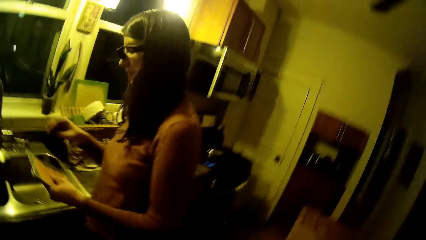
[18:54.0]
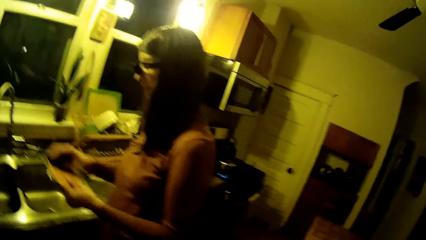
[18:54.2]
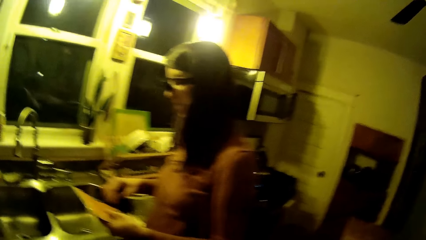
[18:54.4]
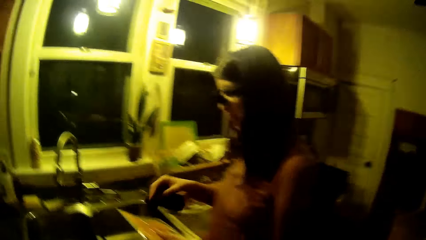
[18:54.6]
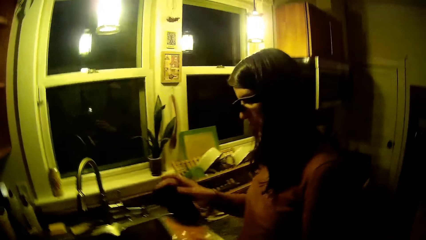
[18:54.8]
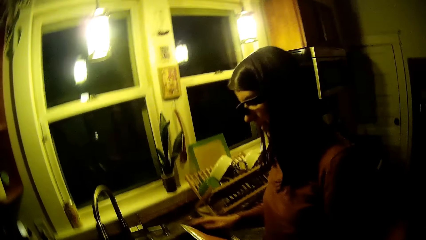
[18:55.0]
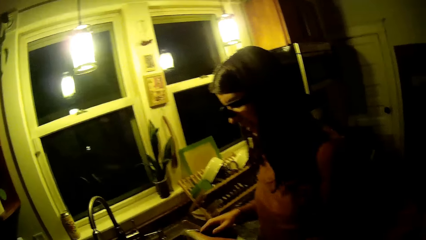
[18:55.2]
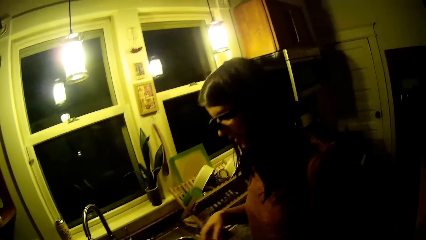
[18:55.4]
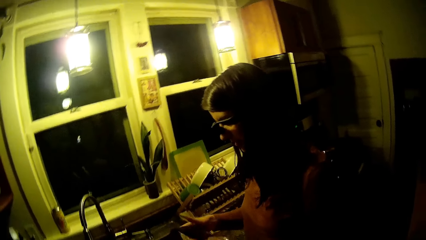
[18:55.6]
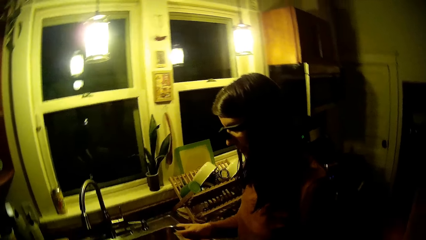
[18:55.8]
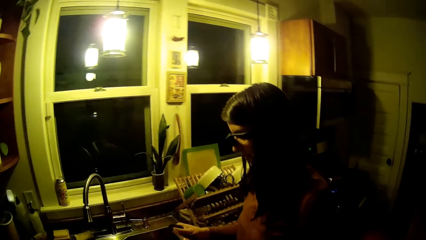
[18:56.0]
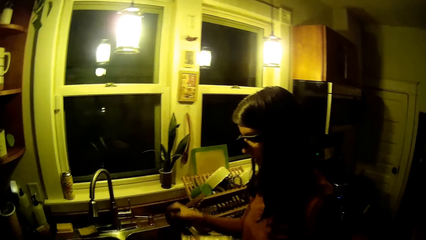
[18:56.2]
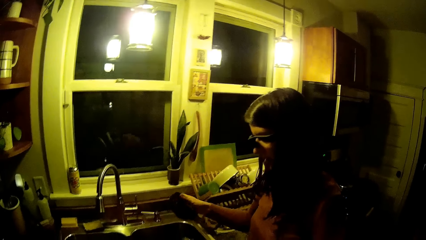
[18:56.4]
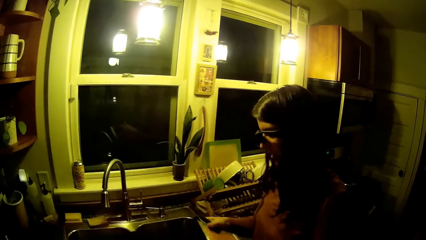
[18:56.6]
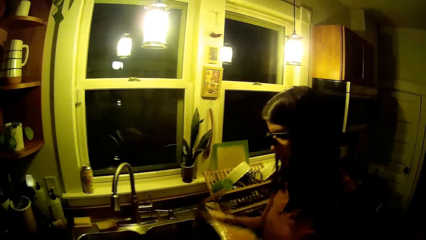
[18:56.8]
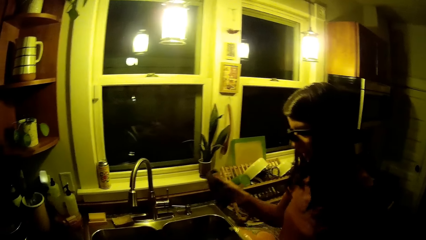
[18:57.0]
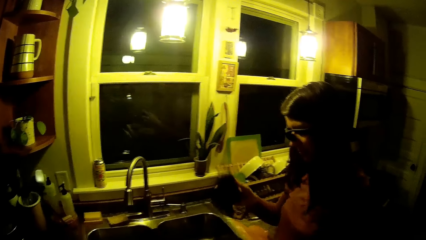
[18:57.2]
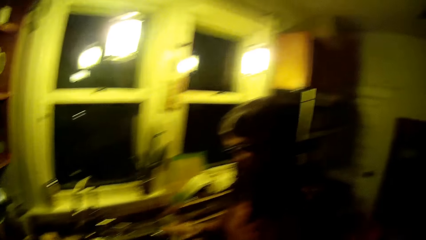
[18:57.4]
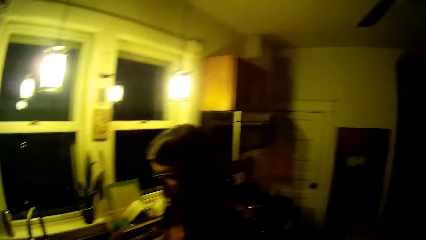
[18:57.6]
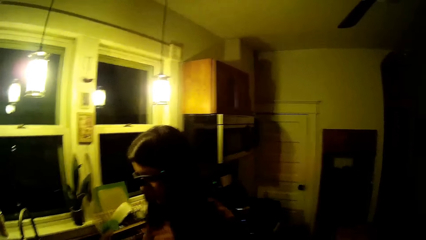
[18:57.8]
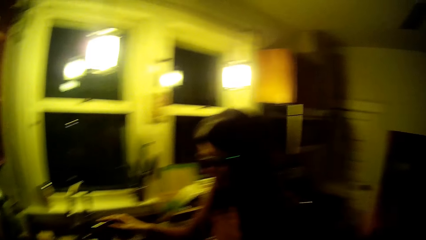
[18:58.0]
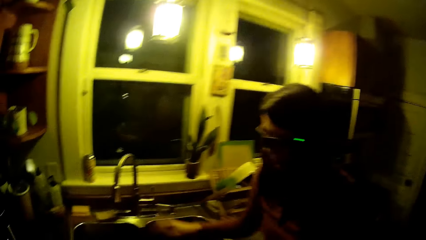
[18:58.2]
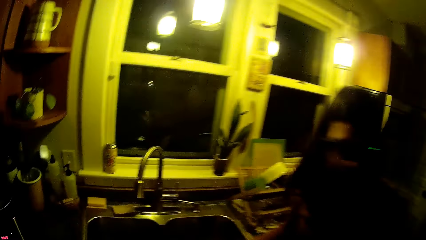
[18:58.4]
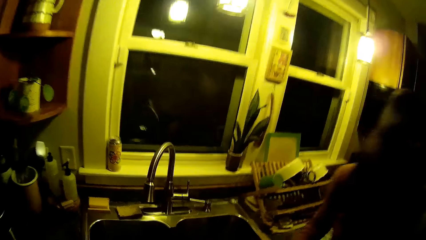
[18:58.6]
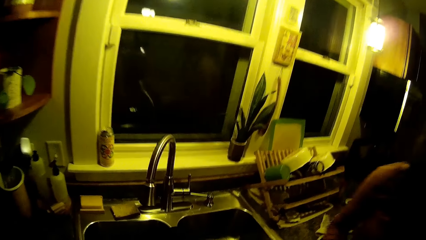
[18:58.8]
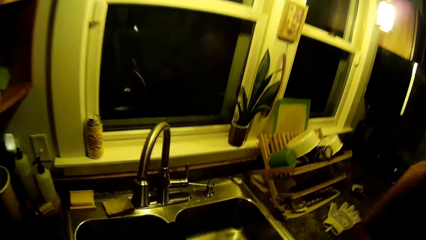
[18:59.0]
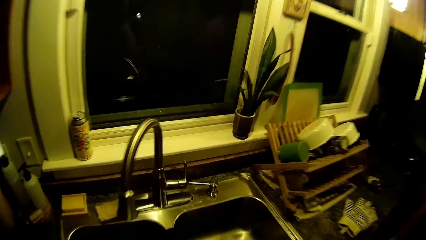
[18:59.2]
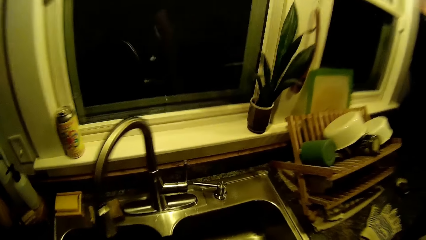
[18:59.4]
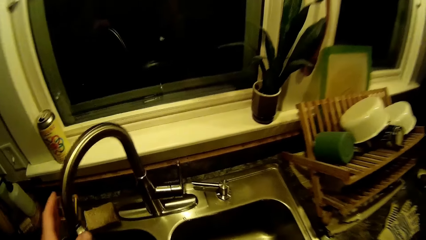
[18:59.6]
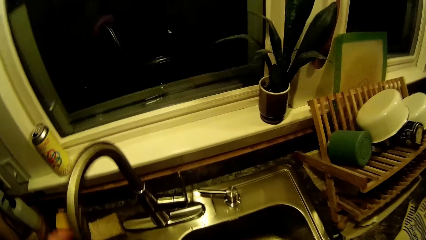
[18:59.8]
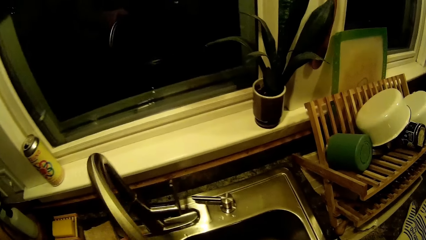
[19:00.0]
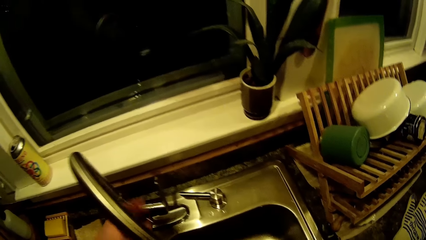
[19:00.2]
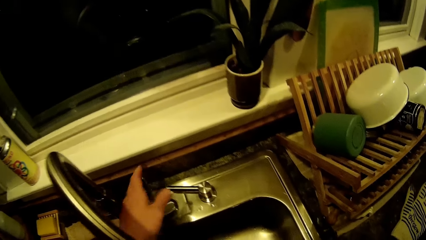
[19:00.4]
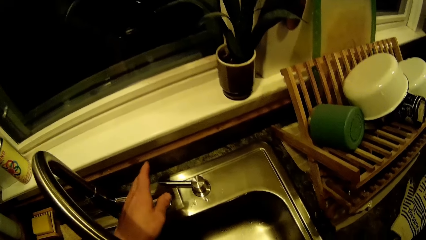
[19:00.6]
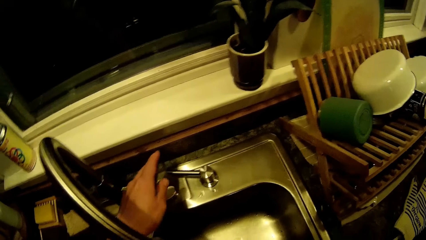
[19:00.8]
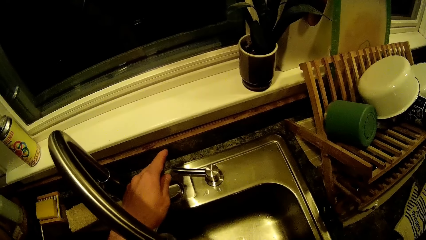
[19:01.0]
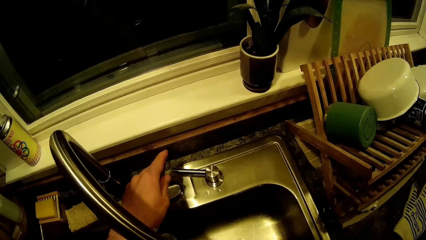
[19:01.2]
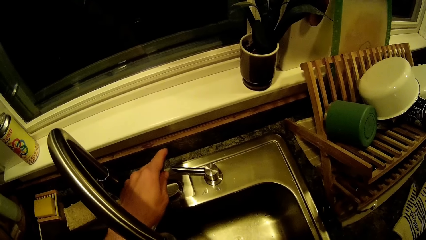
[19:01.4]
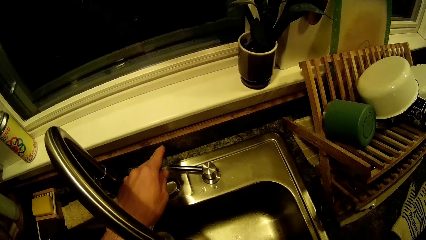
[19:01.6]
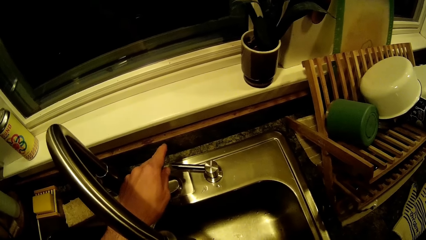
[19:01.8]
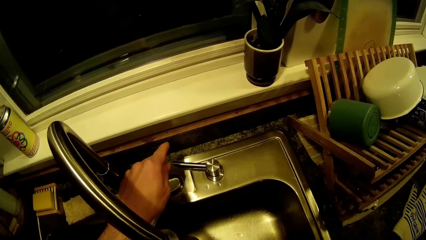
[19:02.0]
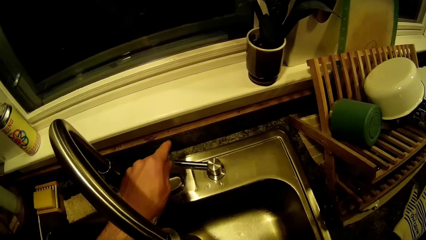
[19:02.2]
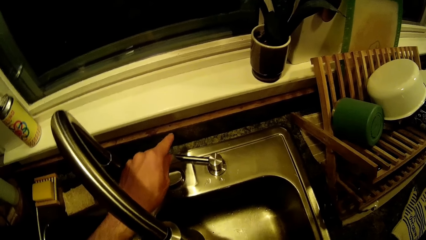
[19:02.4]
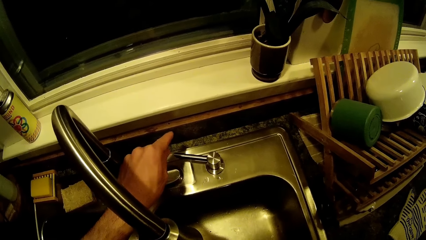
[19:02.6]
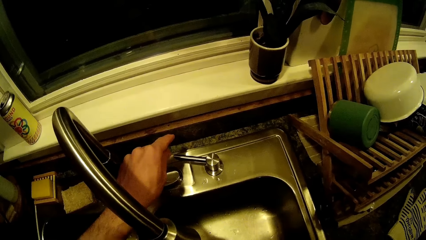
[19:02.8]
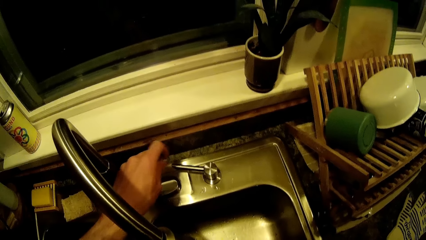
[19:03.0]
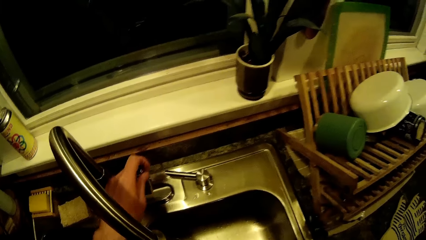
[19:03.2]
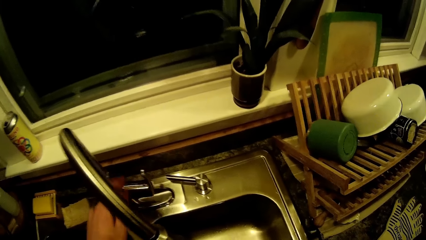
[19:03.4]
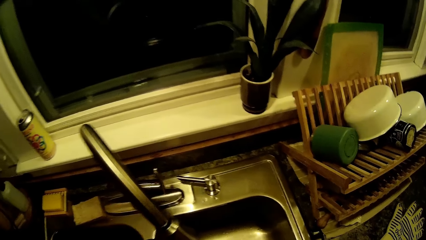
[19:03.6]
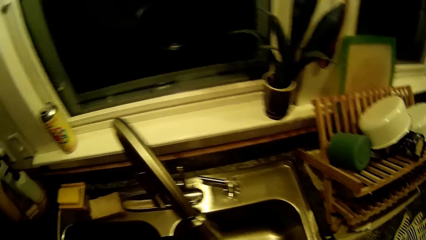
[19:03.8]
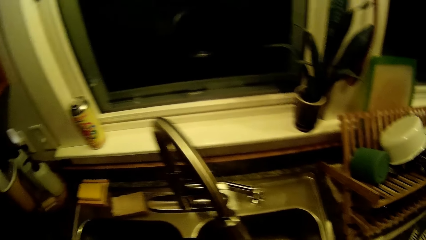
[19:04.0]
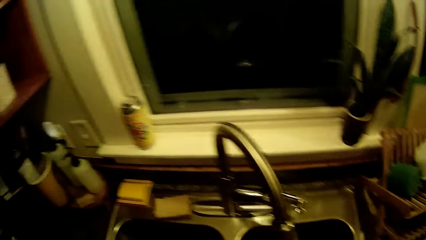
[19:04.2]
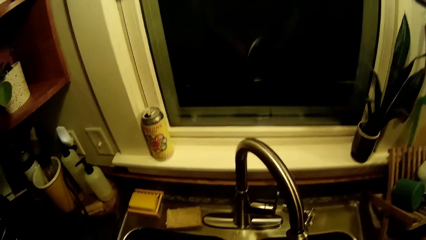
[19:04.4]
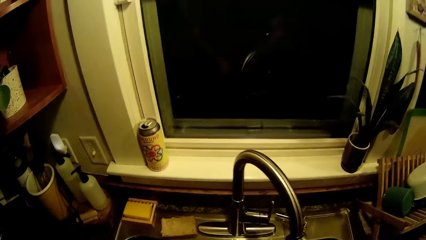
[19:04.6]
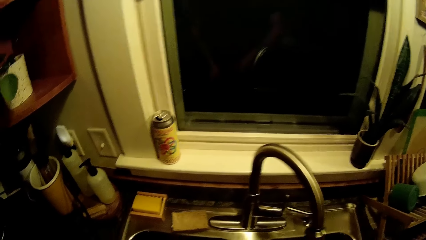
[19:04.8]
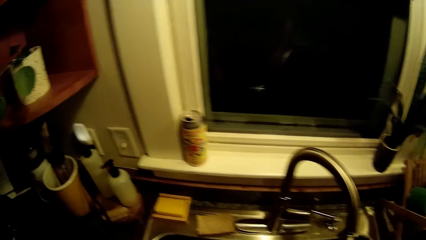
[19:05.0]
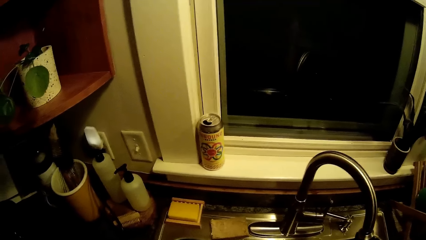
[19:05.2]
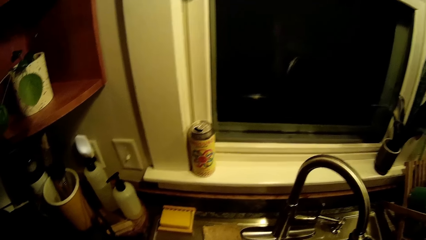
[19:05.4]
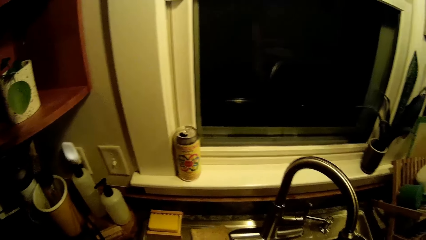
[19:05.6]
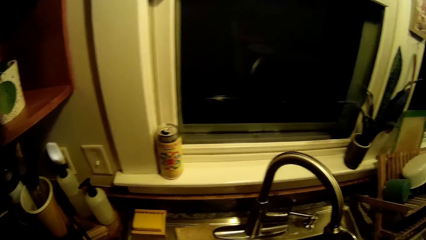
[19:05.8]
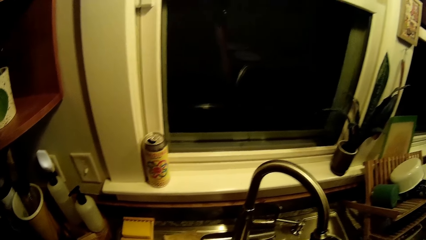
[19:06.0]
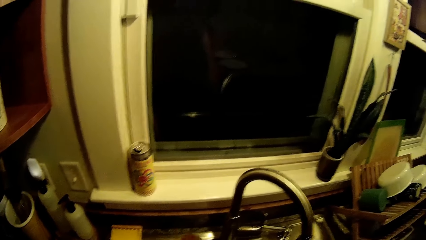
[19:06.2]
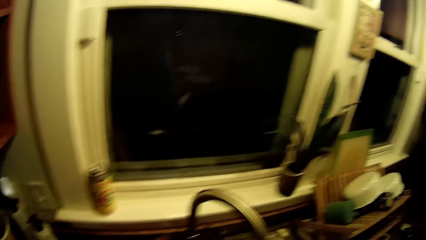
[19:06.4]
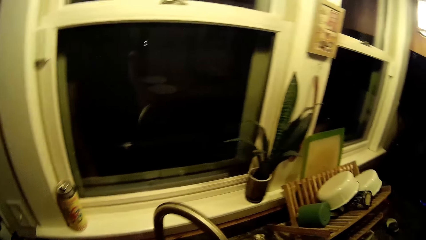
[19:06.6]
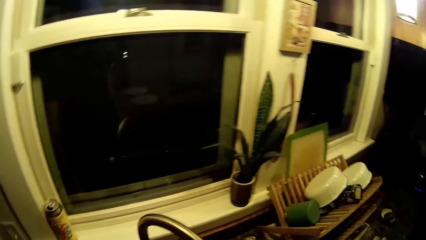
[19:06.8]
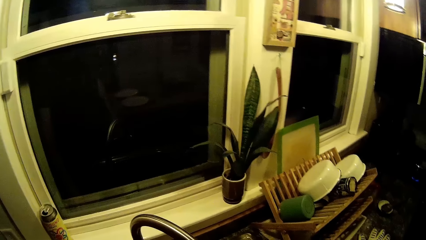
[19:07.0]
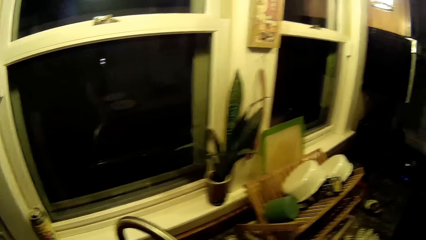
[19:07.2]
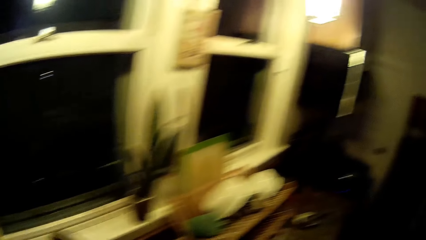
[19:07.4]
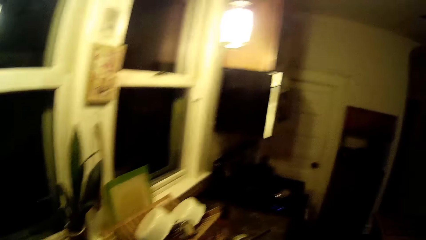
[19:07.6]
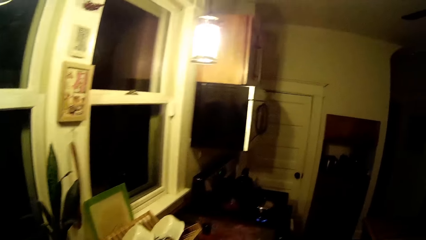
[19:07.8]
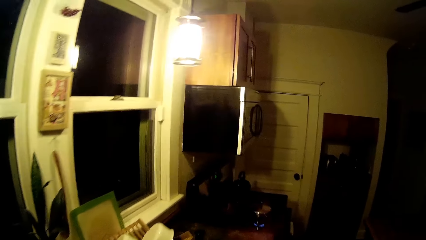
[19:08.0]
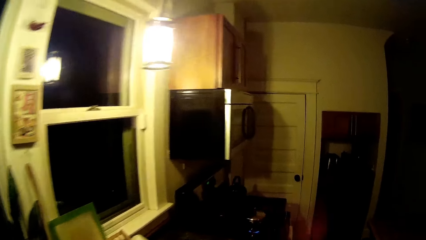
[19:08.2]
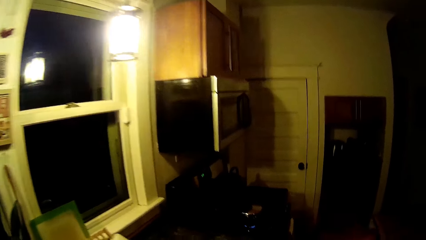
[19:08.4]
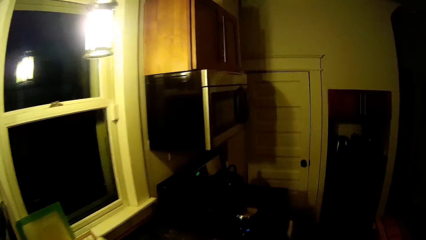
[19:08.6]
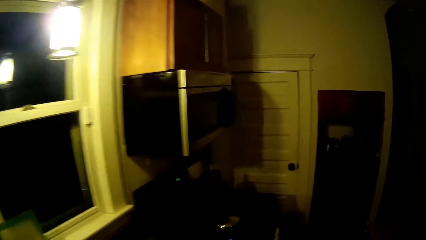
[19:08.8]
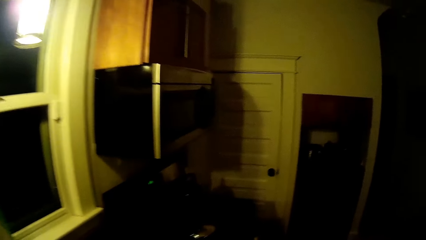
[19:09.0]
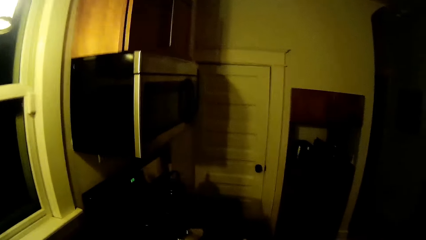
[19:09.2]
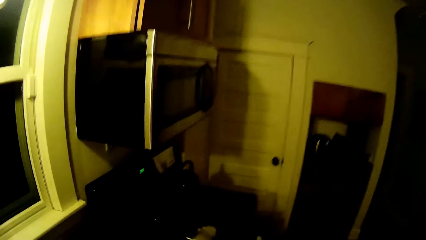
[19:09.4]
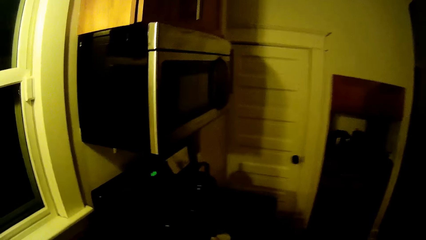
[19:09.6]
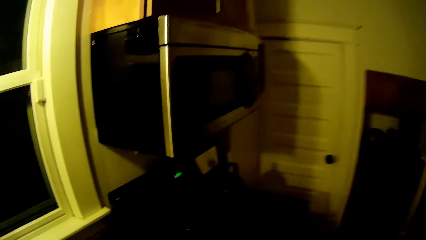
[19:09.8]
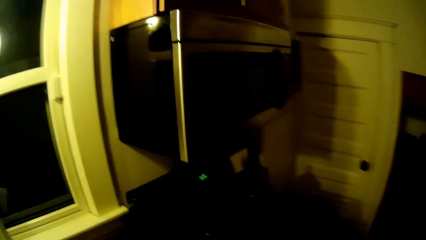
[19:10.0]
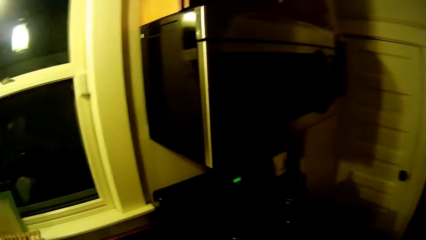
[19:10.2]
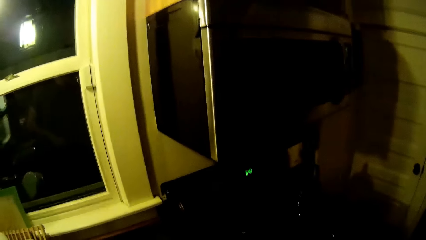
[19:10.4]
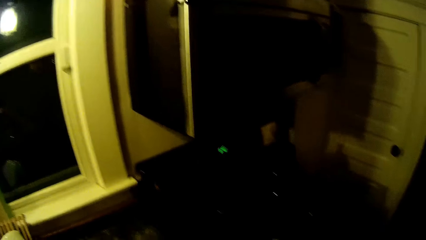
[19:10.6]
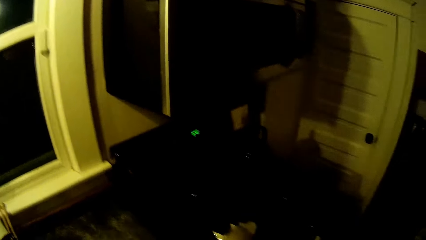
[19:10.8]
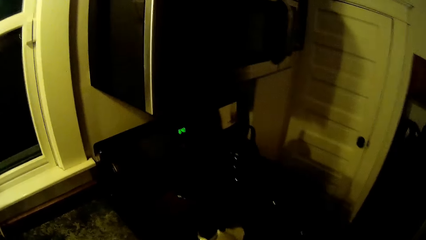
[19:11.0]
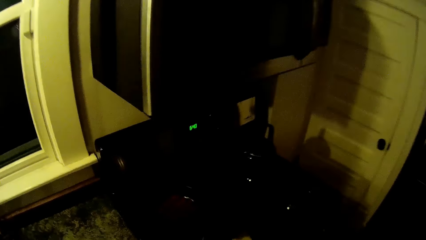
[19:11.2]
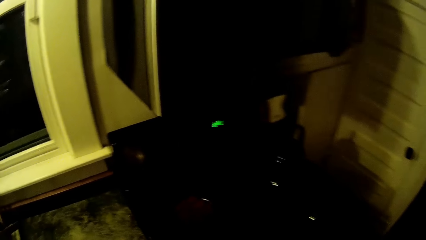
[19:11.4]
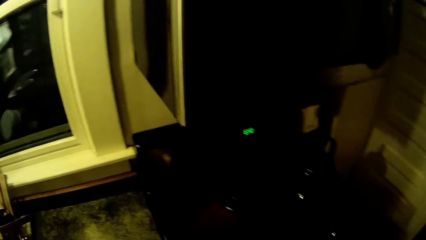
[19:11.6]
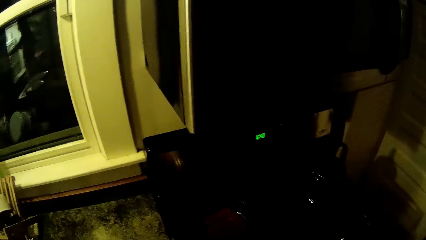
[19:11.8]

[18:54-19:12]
The woman wipes a dish with a dishcloth in her right hand. The woman converses with the camera wearer, puts a towel in the sink, and walks in the kitchen. The camera wearer moves the tap in the sink with his left hand. He turns on the tap with his left hand, and turns off the tap with his left hand. He looks around in the kitchen and walks in the kitchen.
